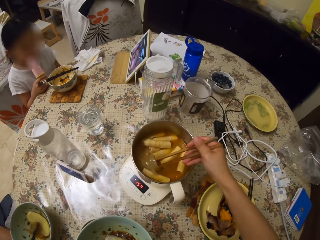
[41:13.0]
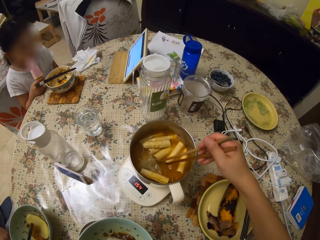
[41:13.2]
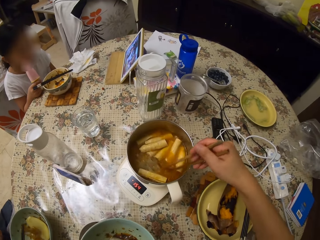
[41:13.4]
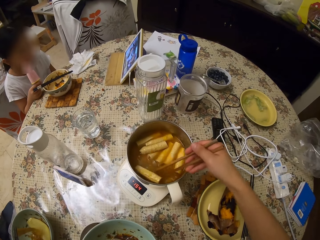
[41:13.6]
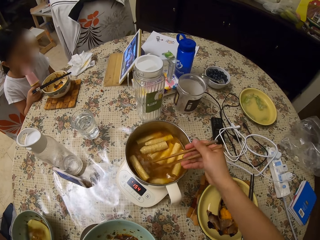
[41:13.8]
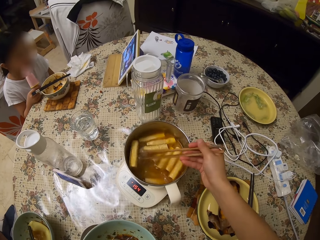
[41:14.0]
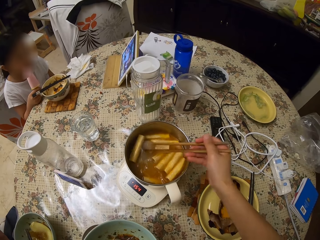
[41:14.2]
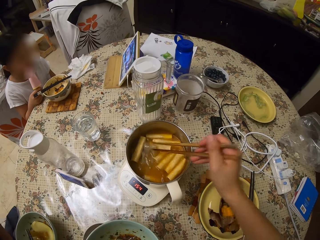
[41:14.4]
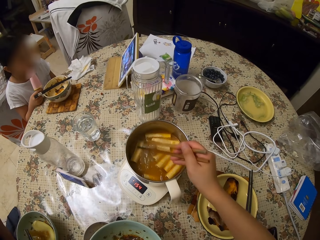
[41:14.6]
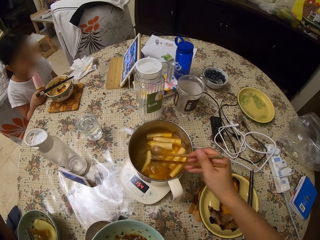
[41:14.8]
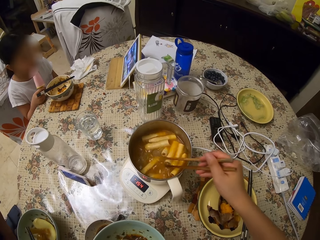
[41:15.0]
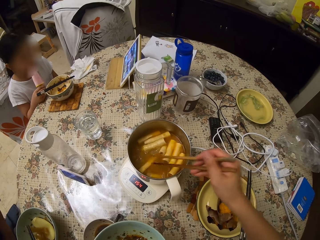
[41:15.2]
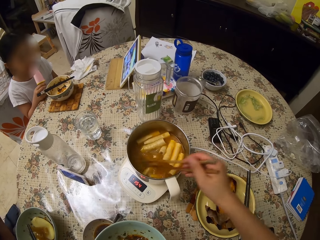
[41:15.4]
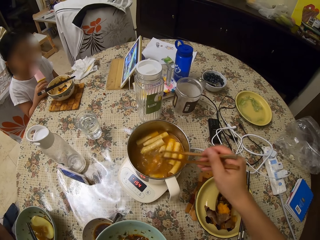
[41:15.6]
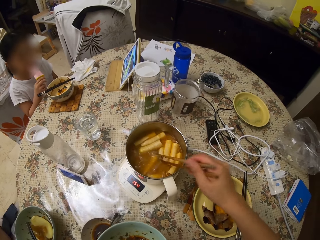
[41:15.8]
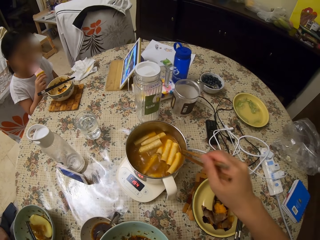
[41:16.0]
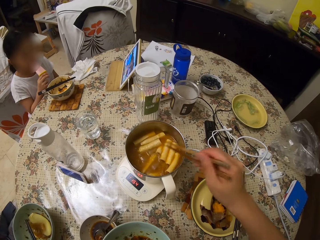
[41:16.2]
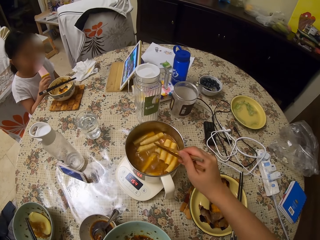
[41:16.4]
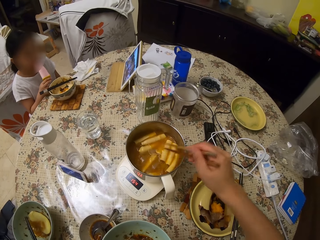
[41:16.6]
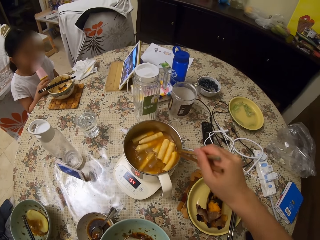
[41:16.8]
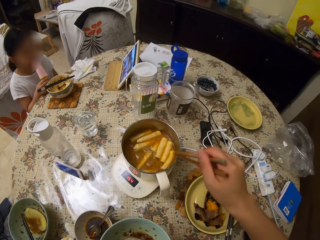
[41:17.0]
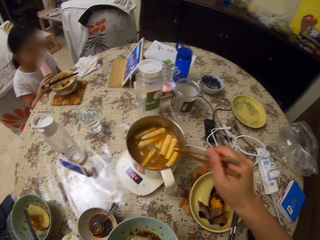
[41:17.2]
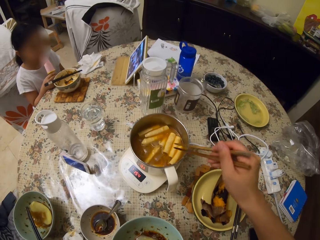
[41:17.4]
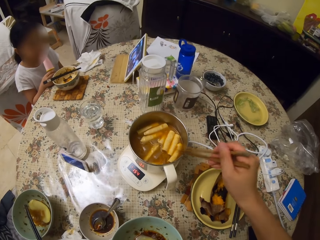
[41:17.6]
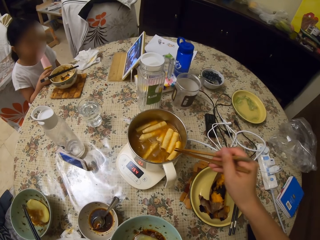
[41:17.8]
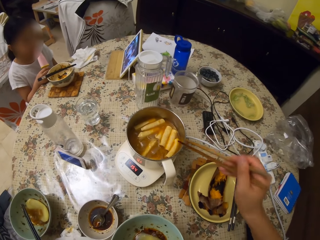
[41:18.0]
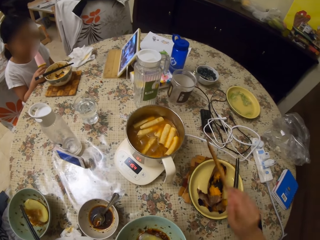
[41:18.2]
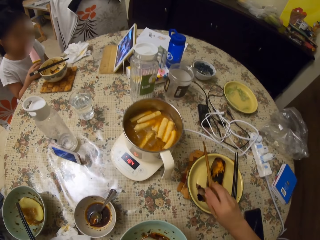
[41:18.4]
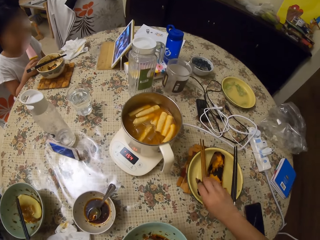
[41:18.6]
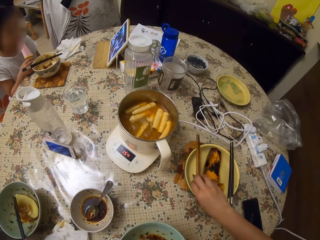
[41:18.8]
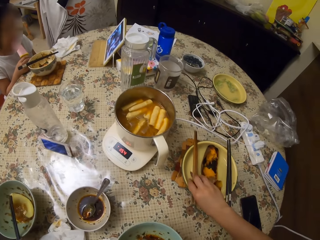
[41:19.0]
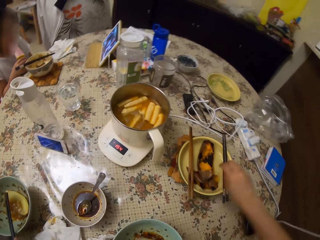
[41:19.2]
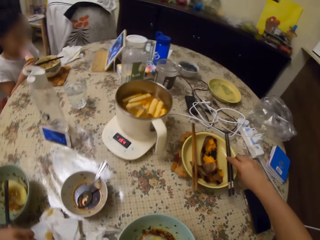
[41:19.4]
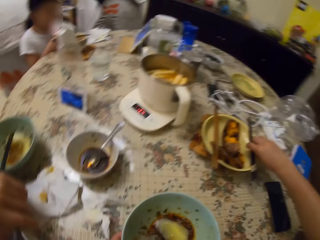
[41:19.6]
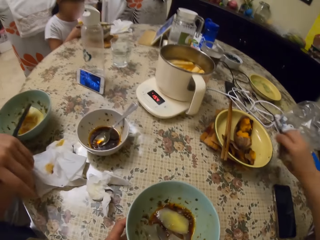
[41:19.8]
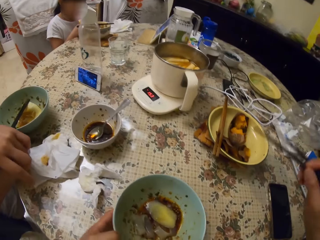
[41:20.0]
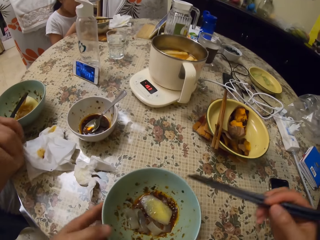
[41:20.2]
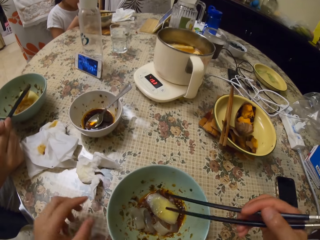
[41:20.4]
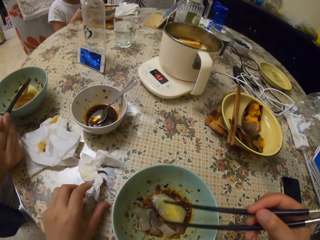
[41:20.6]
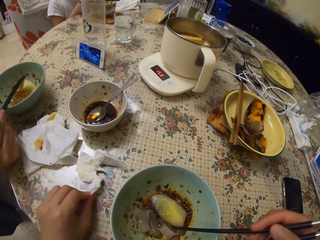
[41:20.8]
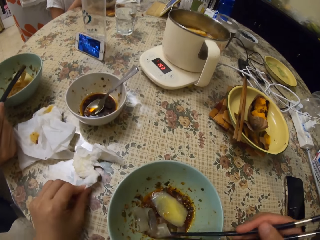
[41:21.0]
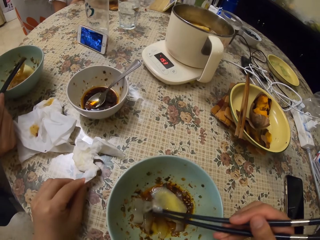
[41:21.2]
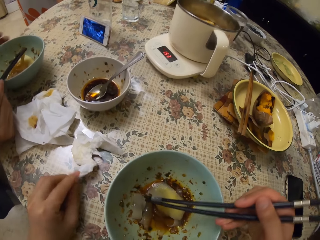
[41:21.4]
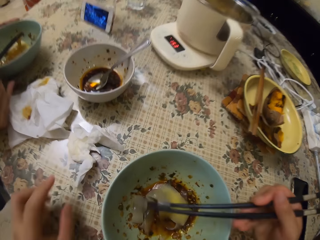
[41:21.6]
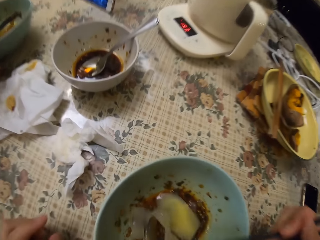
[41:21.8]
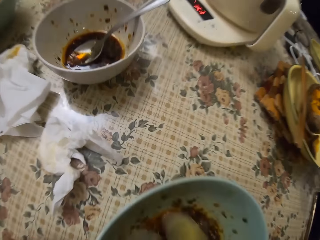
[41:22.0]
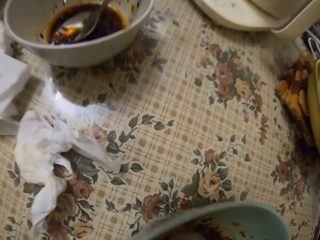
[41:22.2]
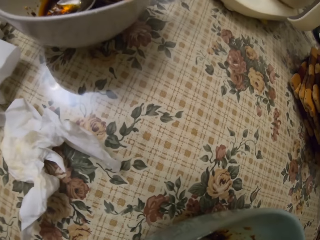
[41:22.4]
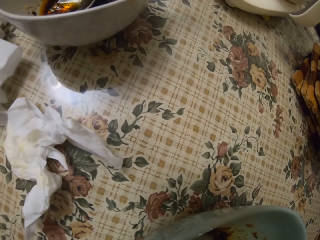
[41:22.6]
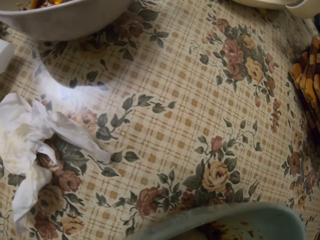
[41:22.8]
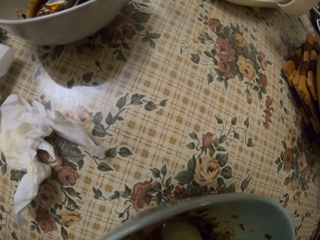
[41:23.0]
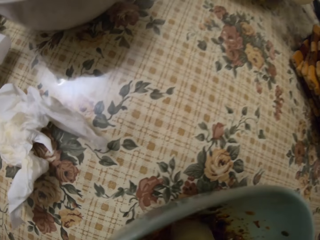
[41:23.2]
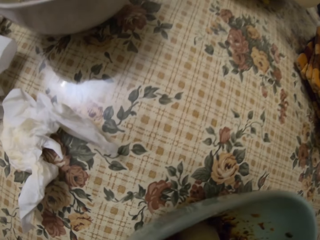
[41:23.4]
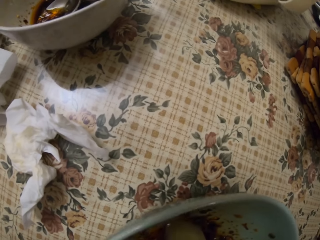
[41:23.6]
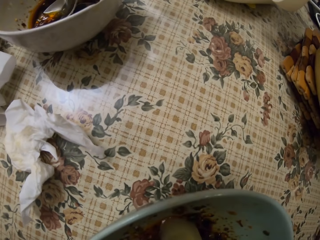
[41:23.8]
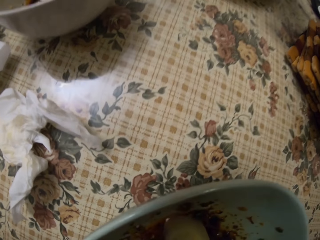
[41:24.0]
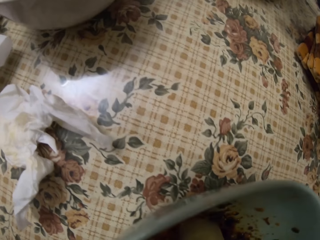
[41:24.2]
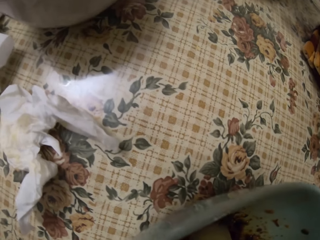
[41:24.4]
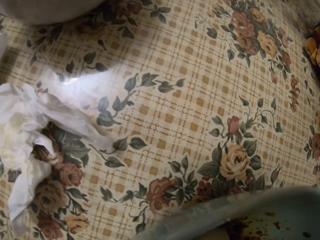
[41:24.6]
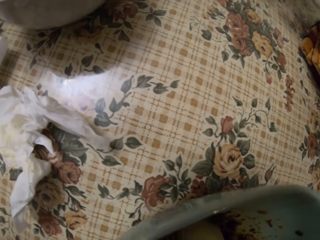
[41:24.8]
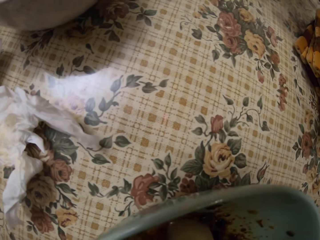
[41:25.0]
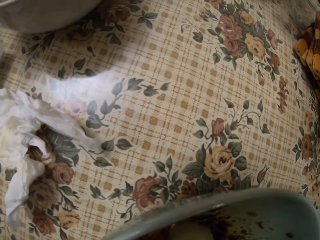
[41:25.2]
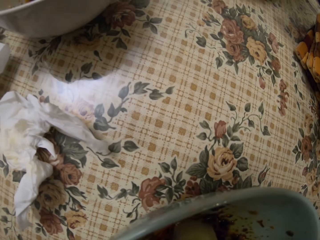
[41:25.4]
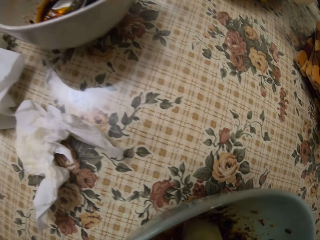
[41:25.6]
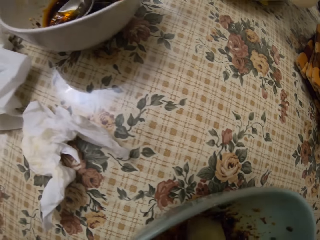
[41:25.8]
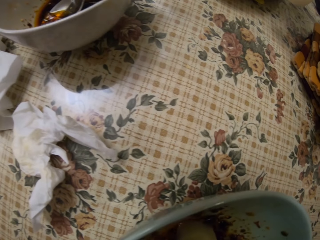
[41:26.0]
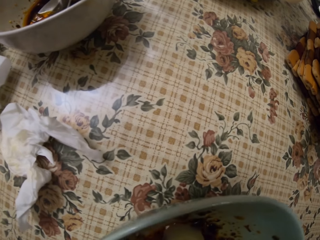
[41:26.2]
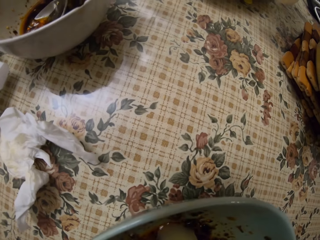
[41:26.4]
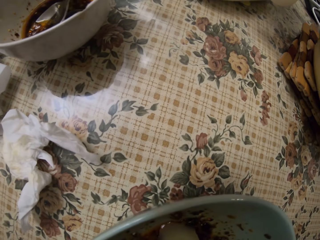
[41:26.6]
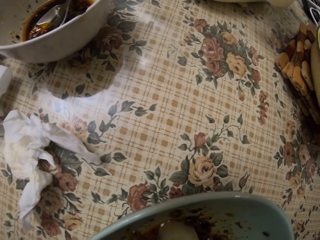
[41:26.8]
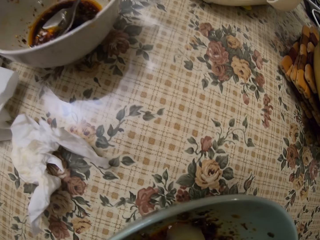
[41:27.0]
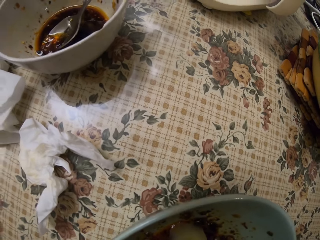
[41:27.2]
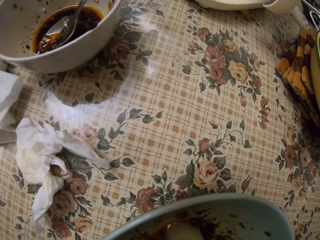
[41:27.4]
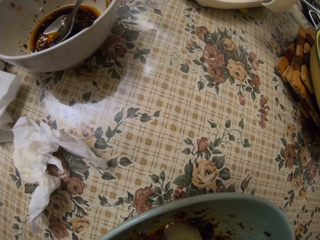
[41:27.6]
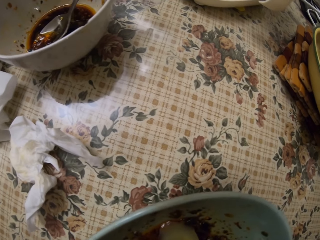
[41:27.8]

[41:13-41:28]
The camera wearer shakes the chopsticks on a pot. She drops the chopsticks on a plate on the table. She picks up other eating chopsticks from a bowl. A man eats food from his bowl with chopsticks. The camera wearer eats from her bowl with chopsticks.

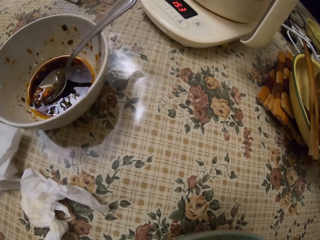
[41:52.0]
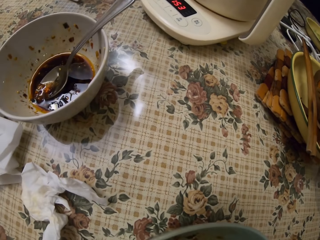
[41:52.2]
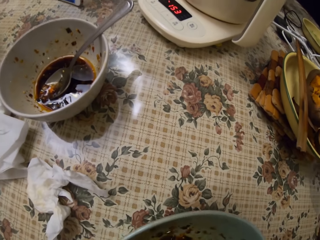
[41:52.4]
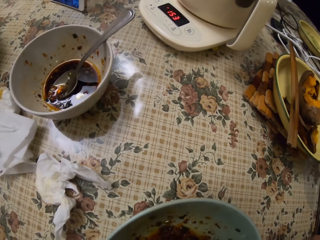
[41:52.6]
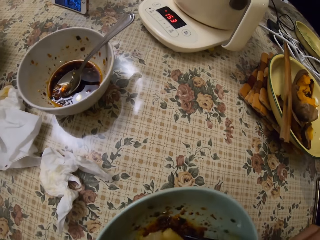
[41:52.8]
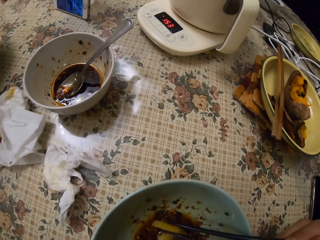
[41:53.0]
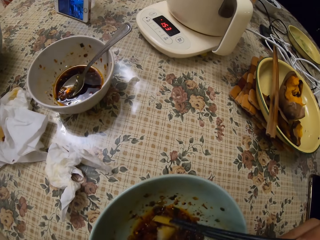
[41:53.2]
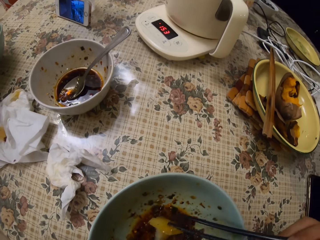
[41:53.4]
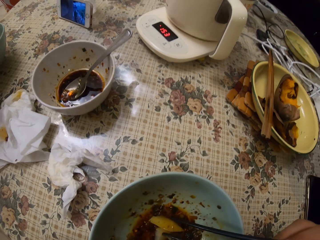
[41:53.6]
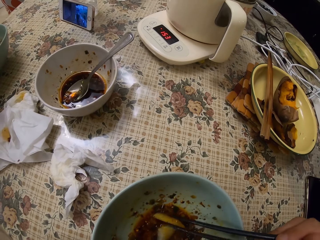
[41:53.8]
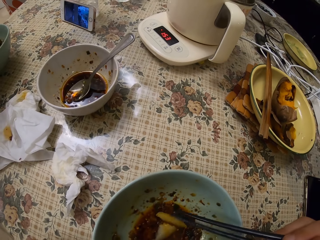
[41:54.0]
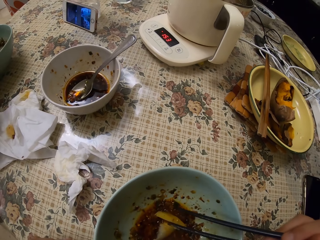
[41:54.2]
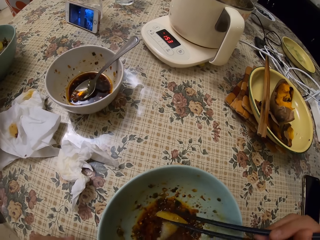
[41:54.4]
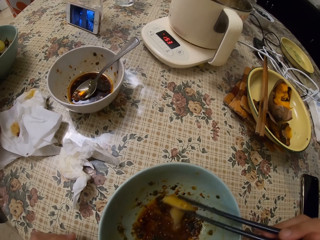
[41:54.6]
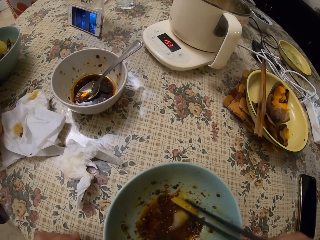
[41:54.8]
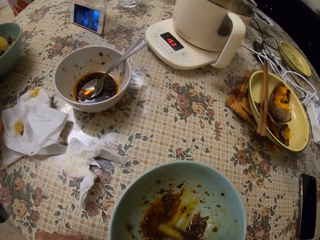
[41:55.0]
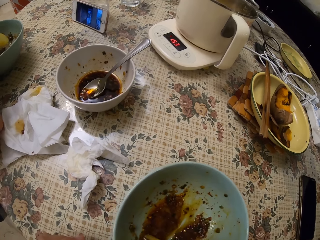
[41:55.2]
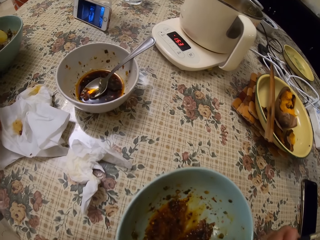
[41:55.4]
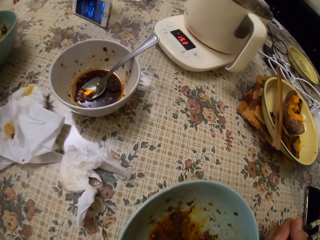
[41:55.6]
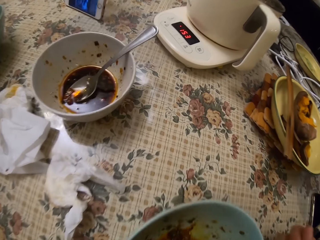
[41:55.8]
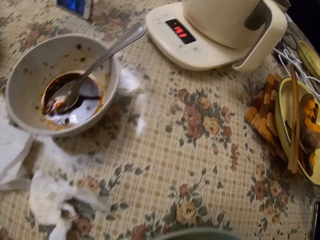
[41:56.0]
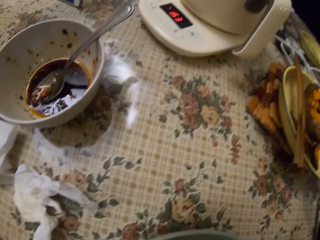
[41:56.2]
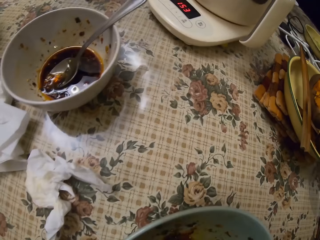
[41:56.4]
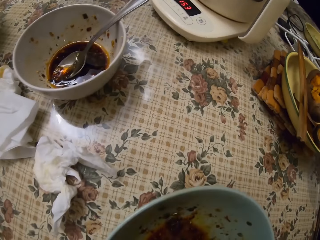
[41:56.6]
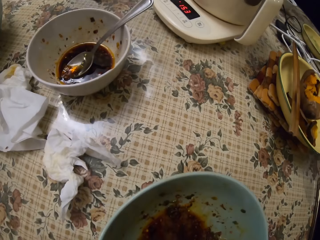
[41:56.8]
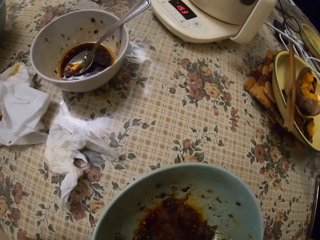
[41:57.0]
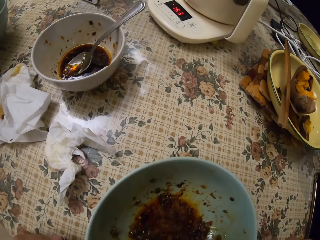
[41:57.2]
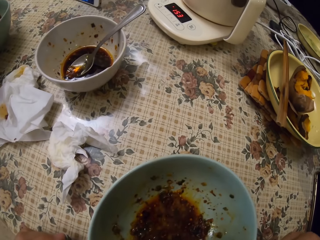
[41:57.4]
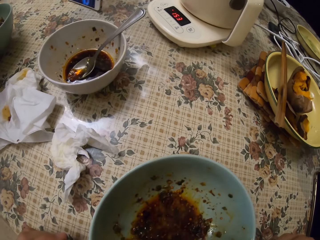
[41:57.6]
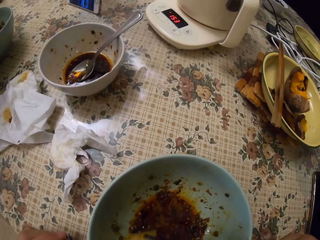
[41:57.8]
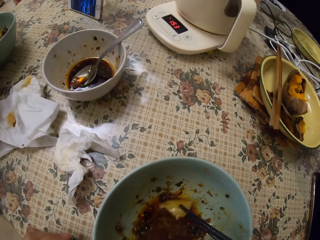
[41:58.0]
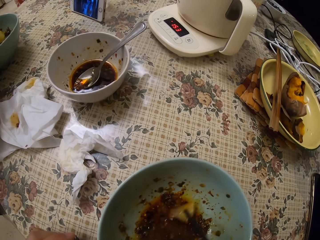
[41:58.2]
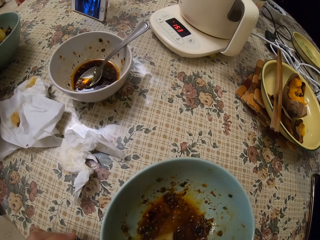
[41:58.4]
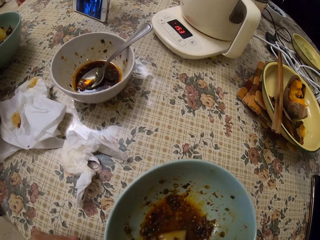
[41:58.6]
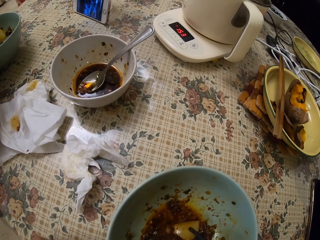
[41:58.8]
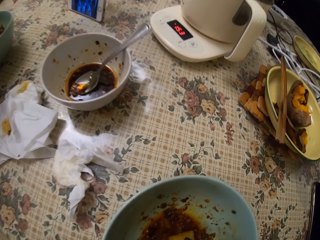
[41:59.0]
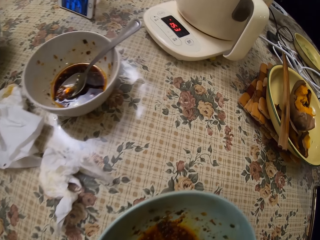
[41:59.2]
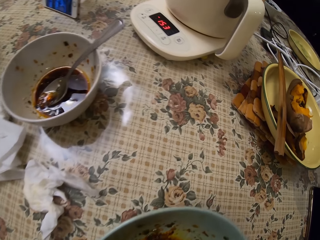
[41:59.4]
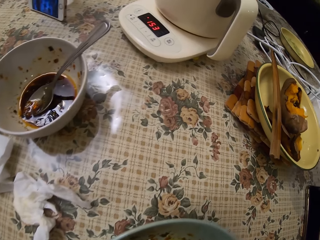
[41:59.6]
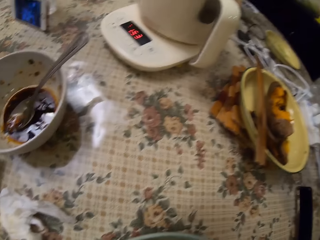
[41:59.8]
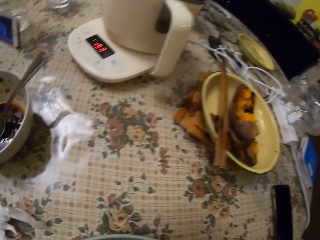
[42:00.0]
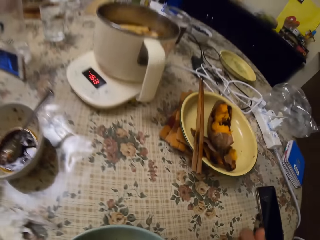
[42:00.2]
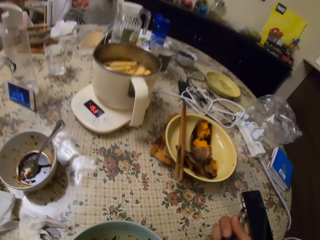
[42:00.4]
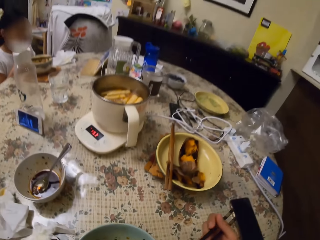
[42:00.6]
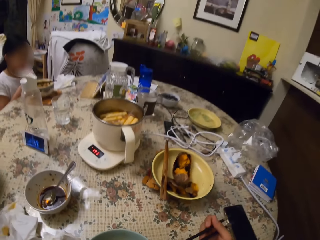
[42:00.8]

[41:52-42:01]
A person watches the video on the phone. The camera wearer eats the food on the plate.
